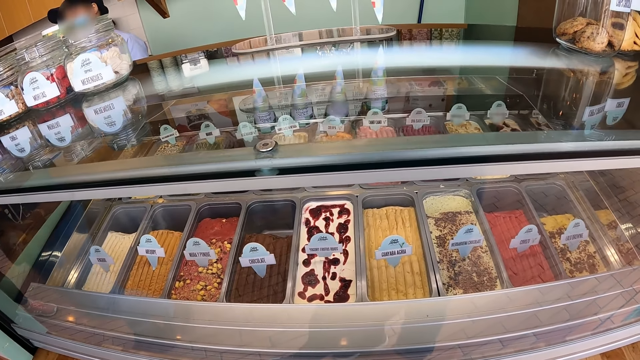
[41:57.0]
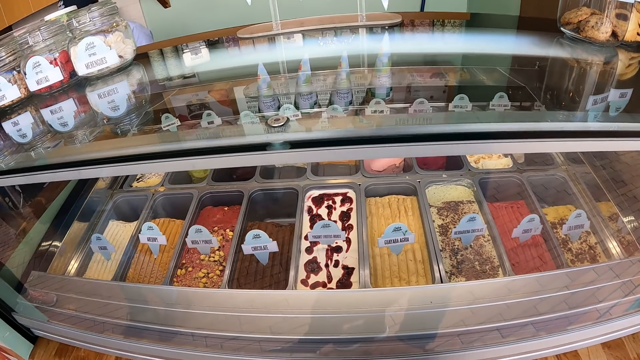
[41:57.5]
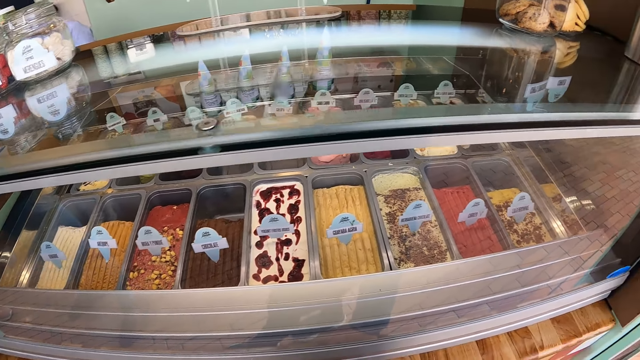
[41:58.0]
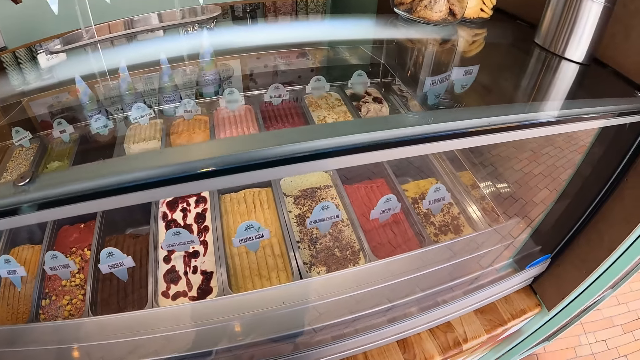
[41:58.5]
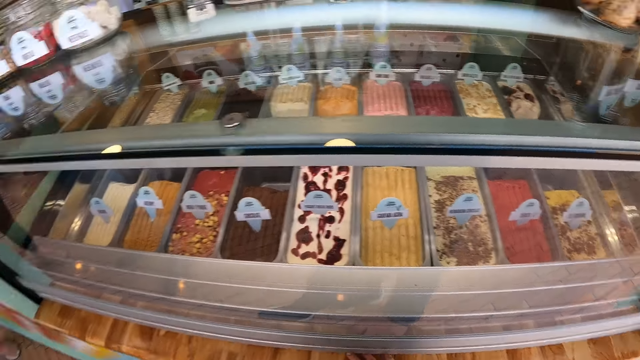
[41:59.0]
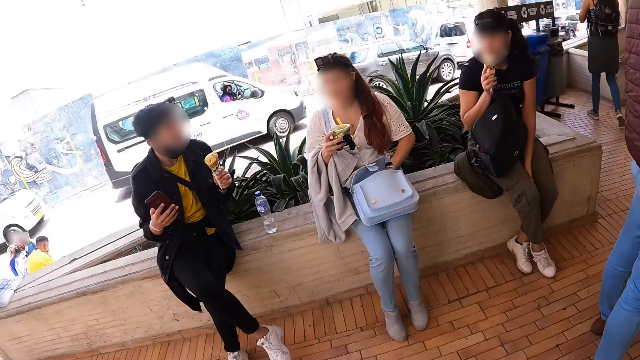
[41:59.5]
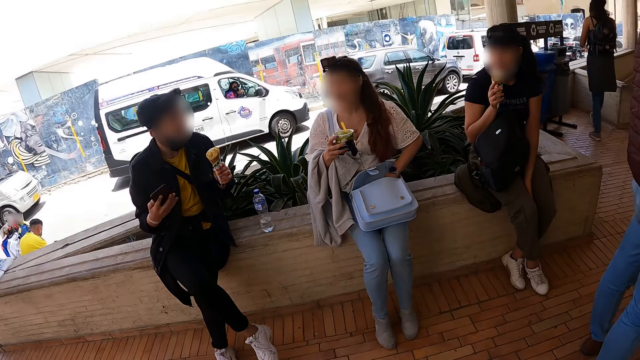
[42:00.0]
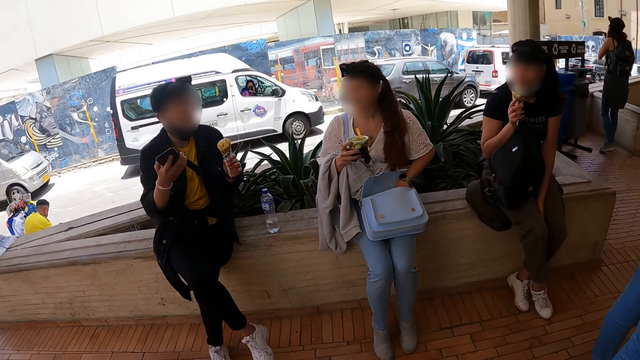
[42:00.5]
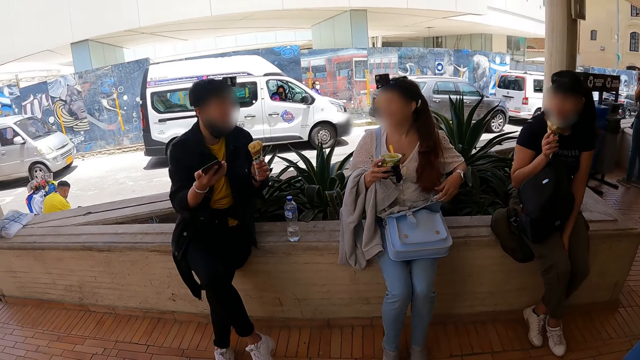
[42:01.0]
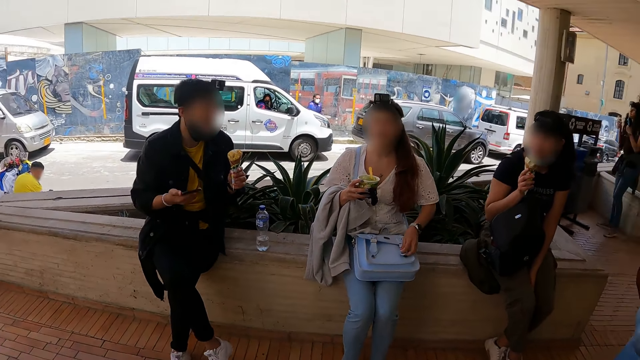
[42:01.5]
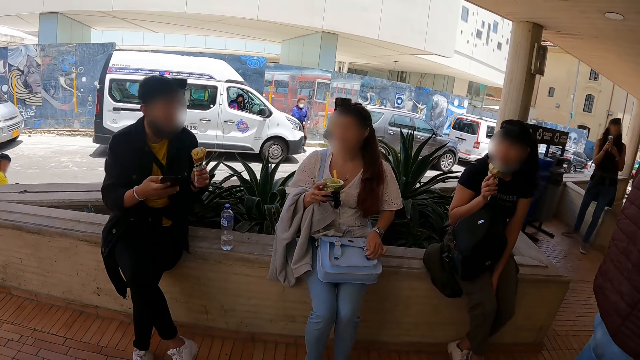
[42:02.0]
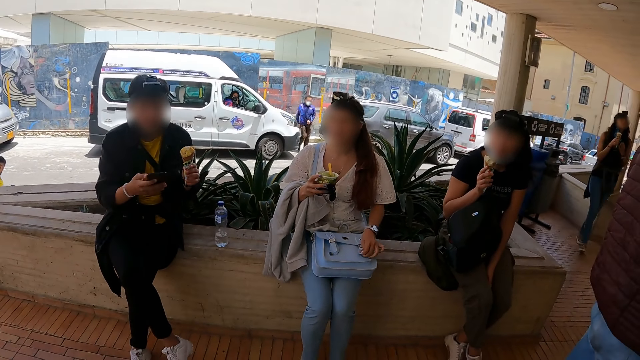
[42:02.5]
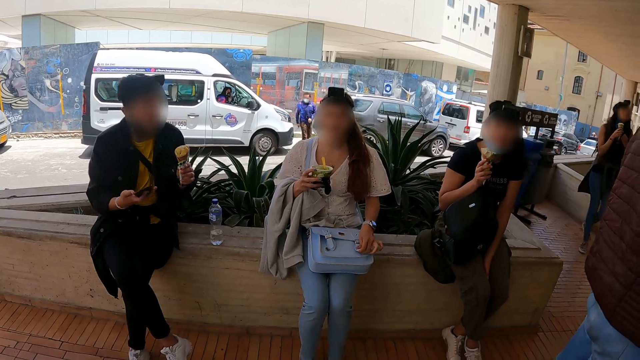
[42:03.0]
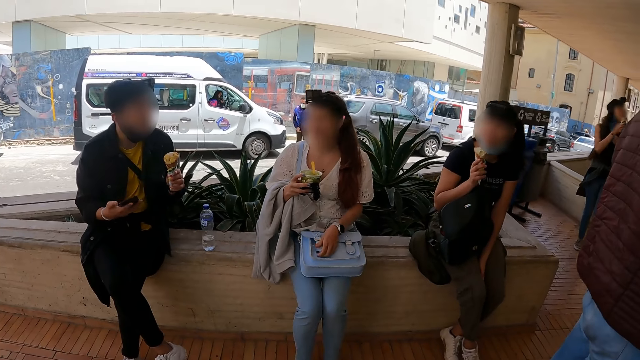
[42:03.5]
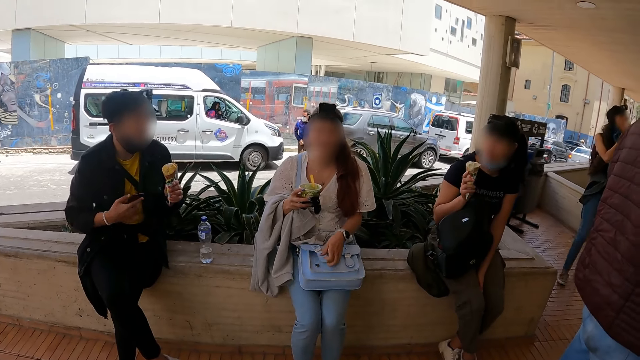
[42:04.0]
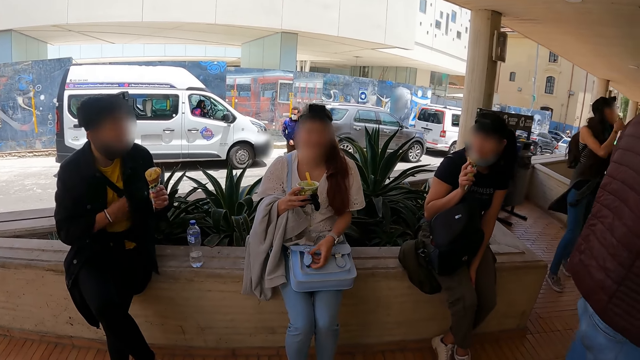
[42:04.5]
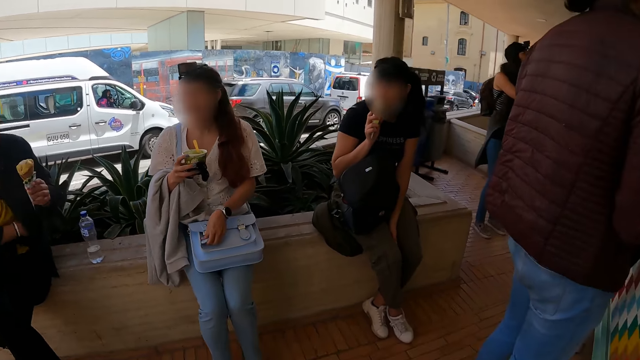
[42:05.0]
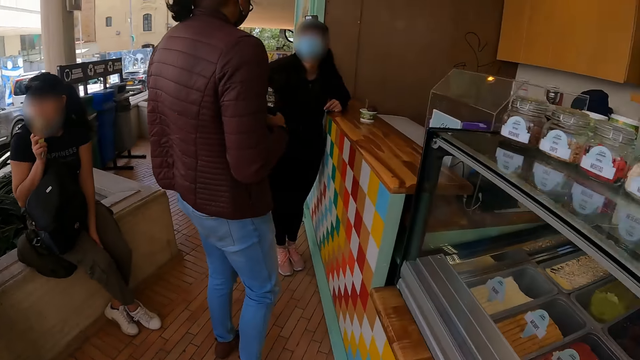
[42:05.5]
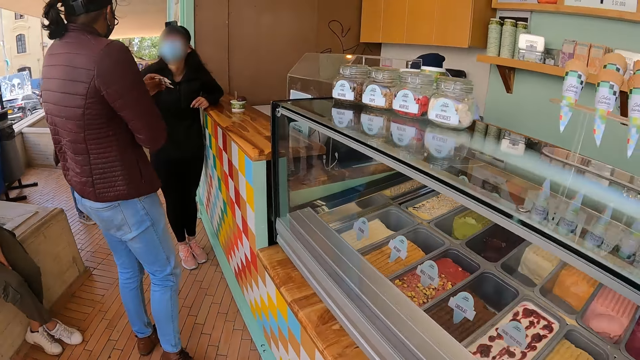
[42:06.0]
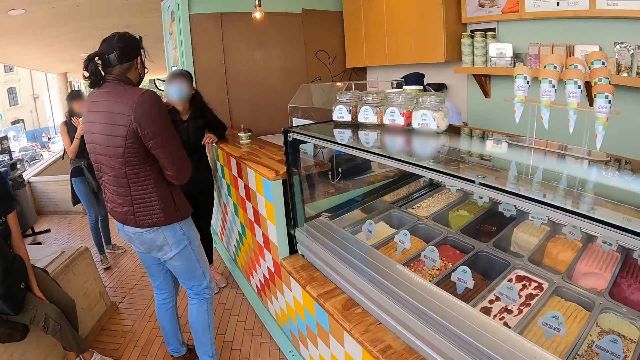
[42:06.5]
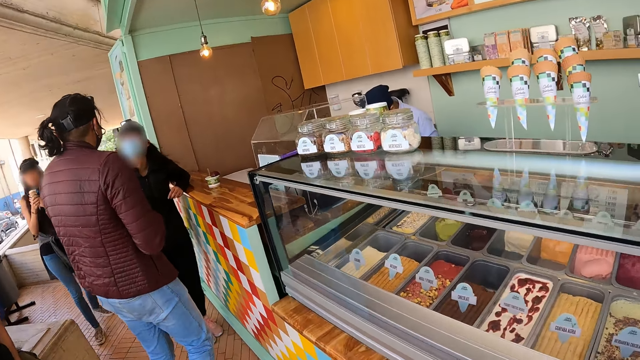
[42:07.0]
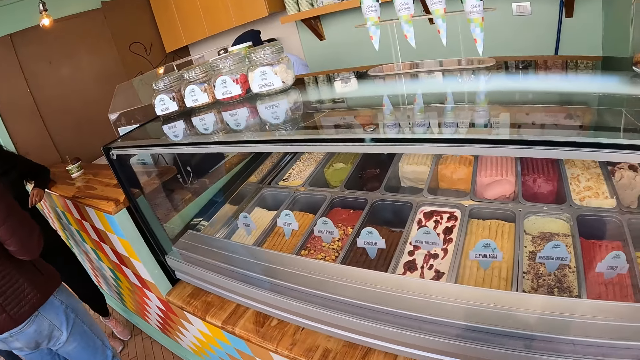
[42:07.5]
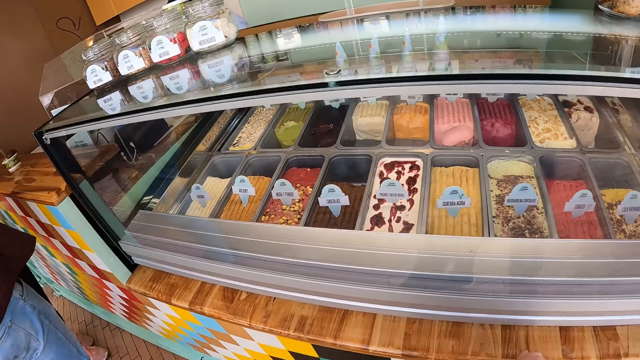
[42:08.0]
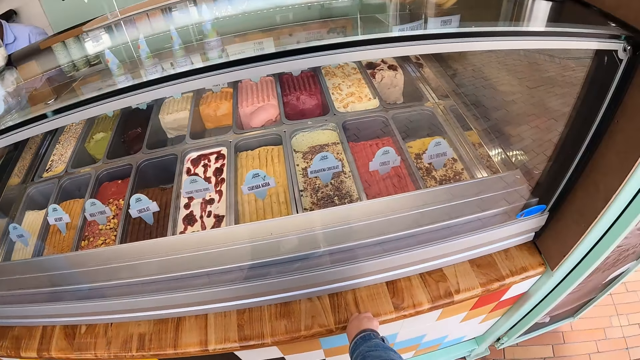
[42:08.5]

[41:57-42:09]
The camera wearer looks around. They turn around. A man looks at the phone in his hand. The man puts the phone in his jacket.

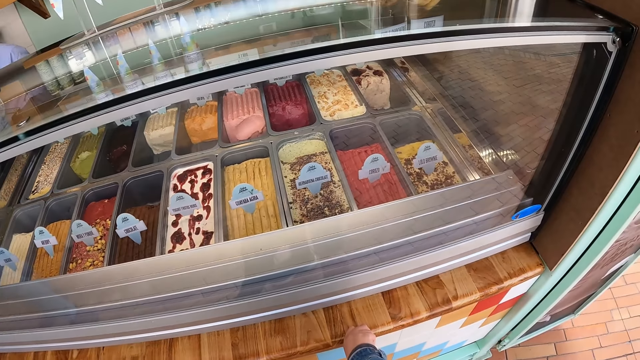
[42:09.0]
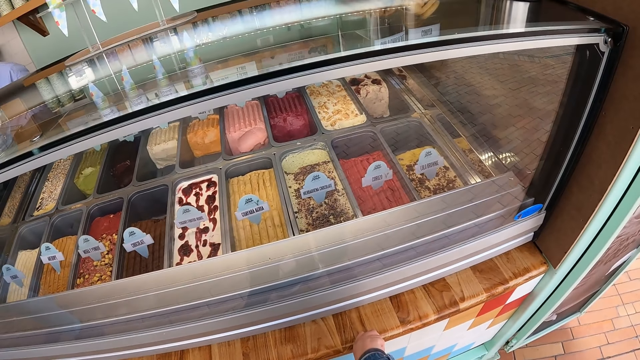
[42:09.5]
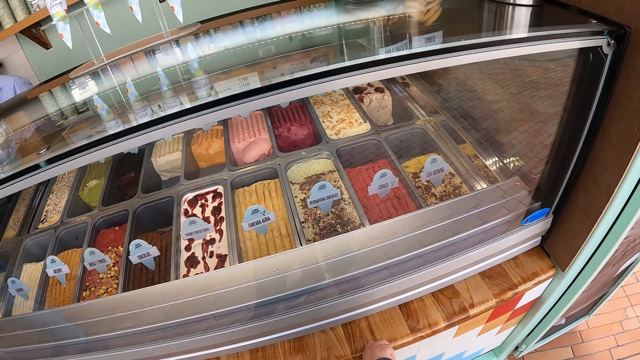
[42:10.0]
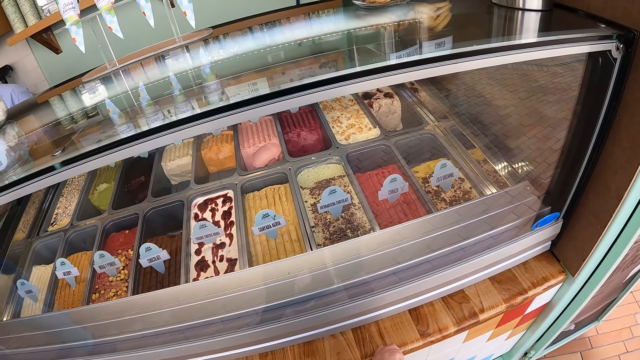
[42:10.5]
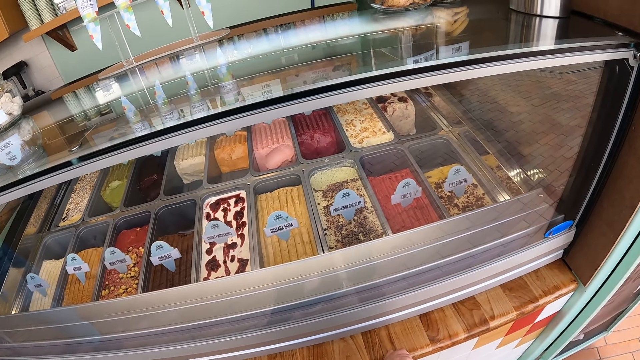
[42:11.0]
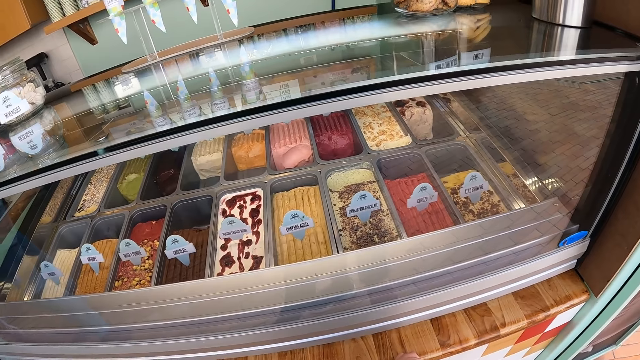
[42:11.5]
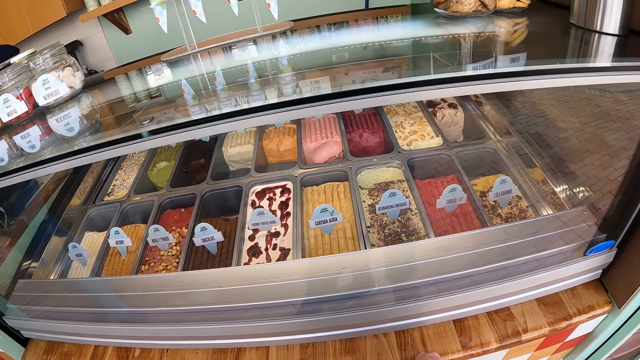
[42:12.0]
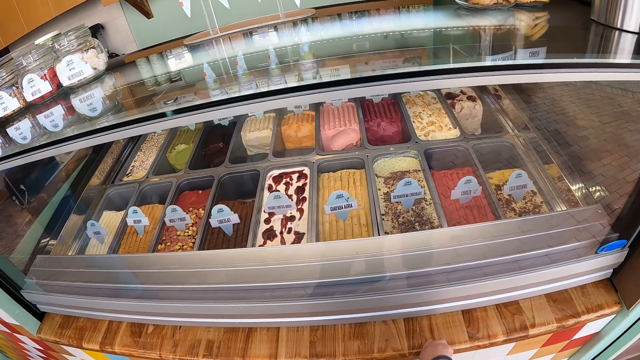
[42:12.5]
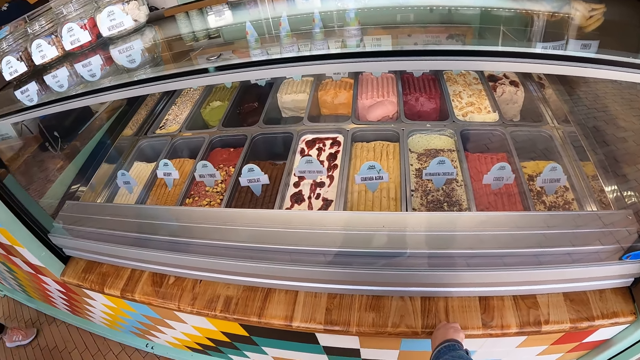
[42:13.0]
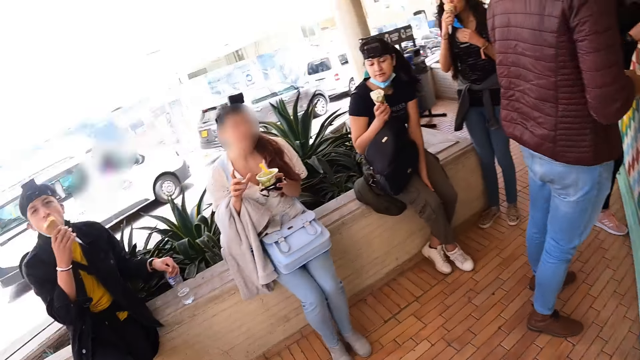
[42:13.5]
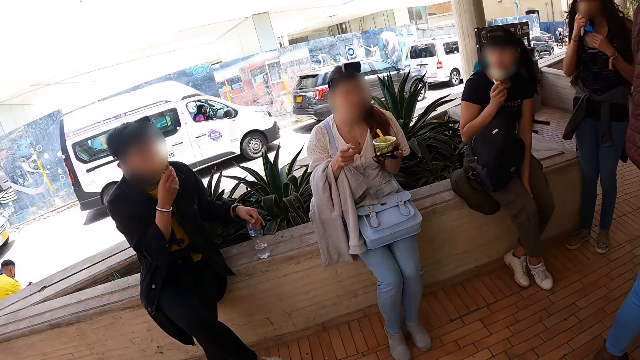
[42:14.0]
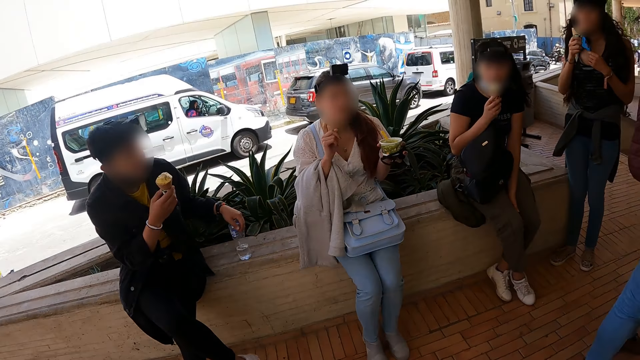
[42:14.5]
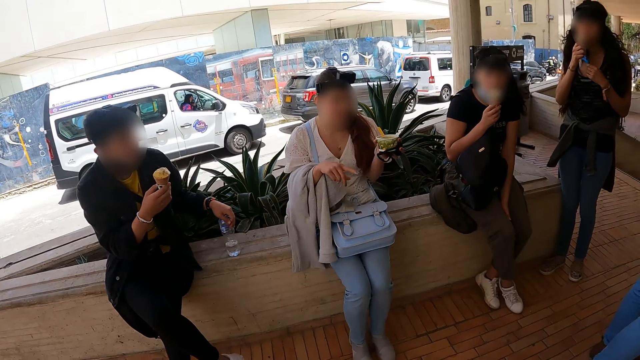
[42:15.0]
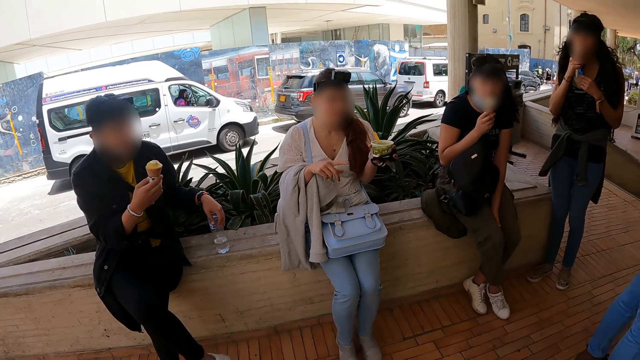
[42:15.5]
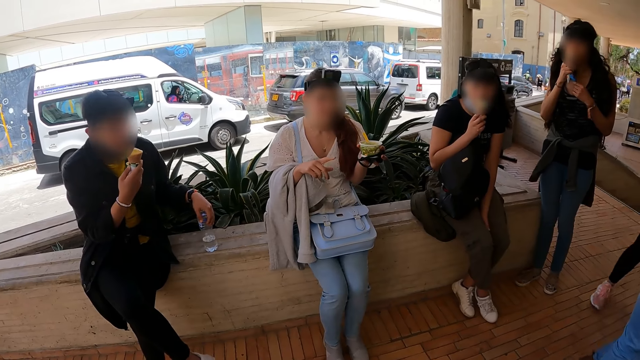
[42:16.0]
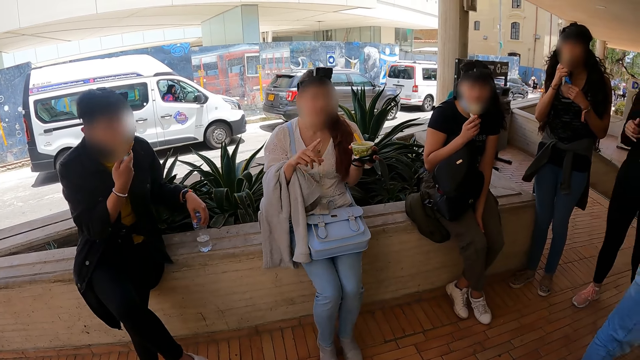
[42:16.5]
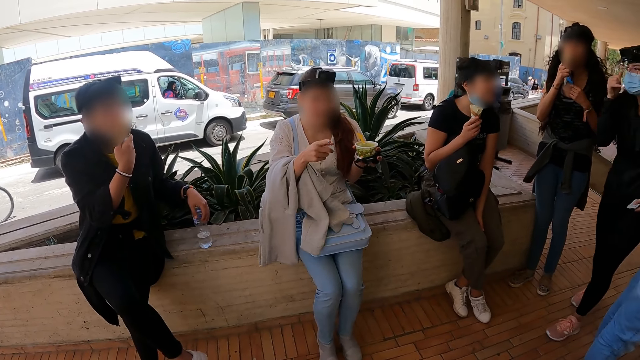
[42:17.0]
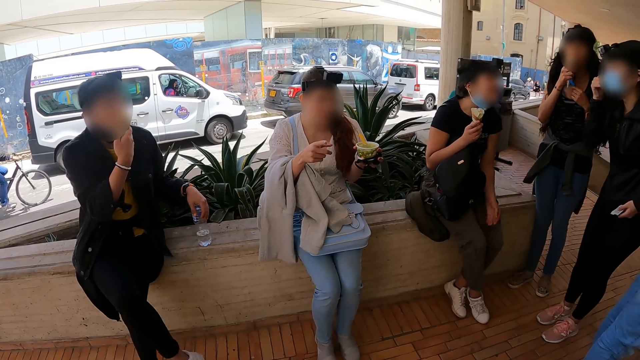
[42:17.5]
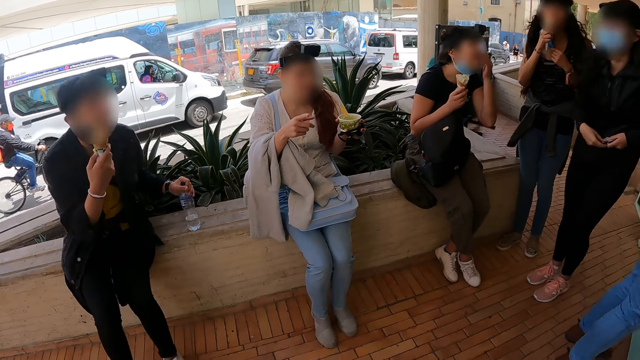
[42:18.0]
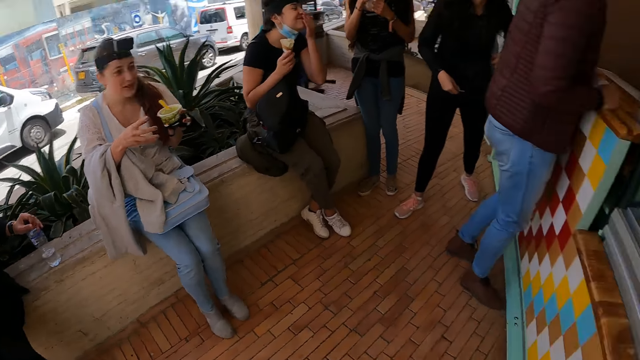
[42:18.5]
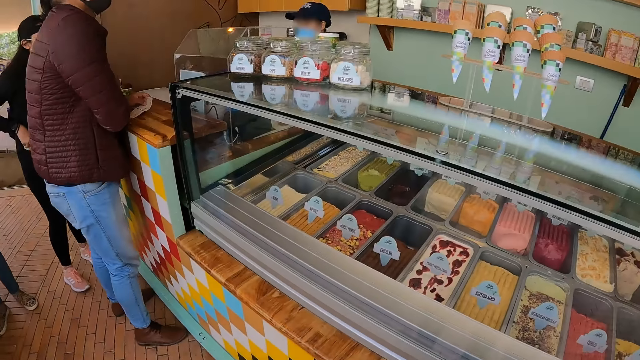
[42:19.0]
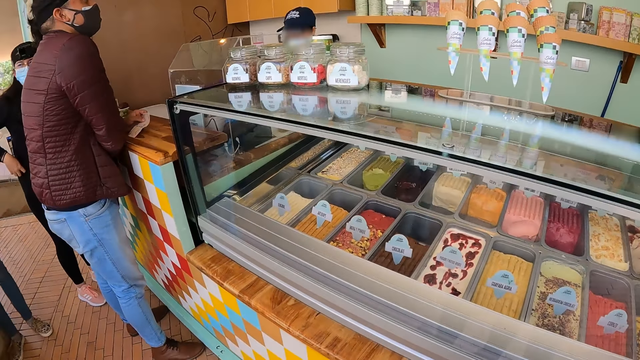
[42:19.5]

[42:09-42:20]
The camera wearer interacts with a lady.
